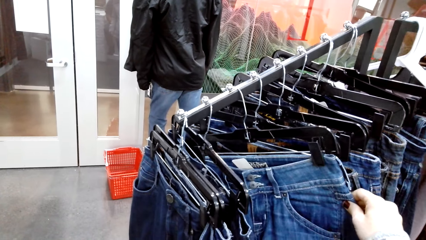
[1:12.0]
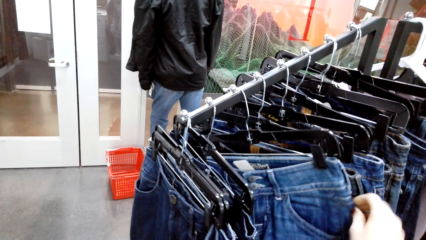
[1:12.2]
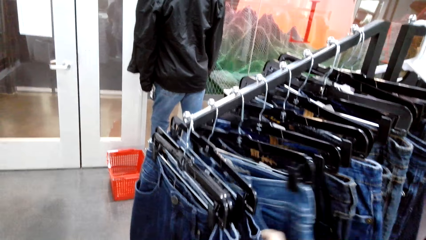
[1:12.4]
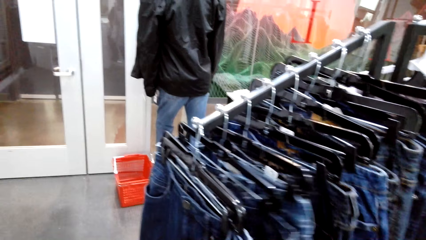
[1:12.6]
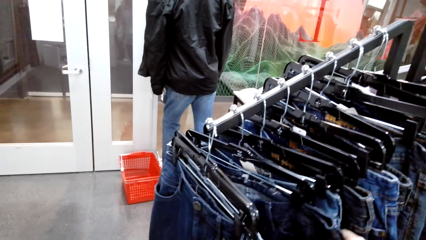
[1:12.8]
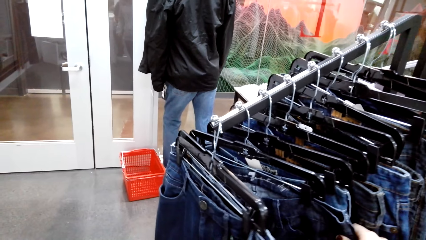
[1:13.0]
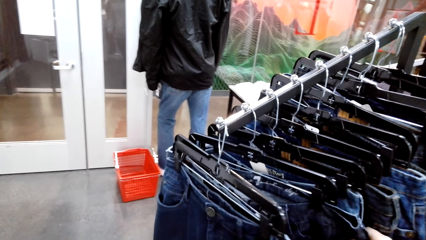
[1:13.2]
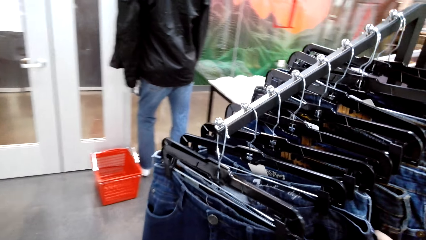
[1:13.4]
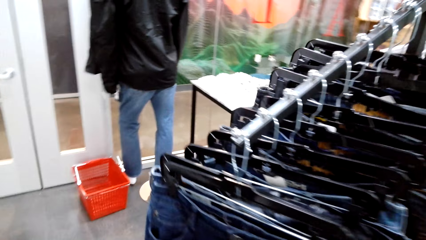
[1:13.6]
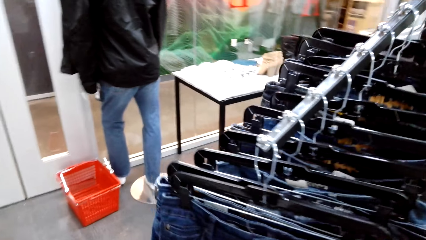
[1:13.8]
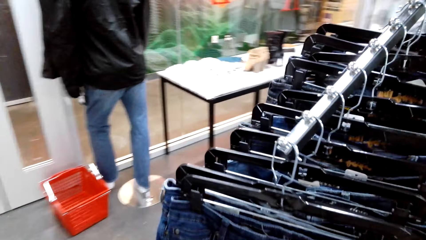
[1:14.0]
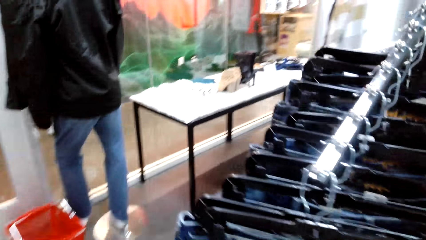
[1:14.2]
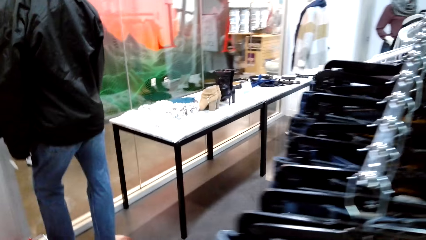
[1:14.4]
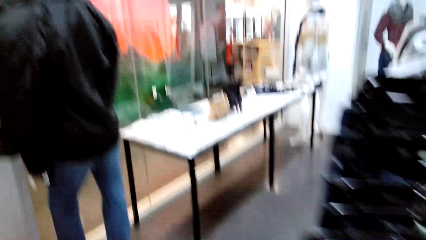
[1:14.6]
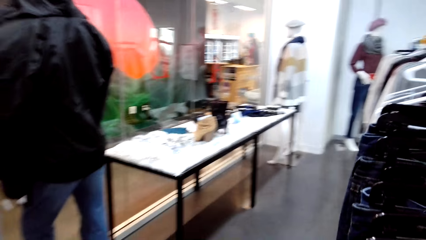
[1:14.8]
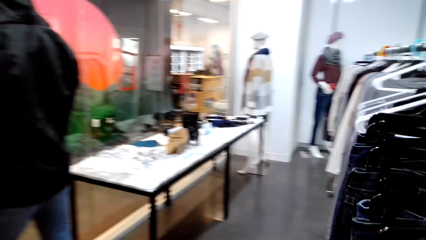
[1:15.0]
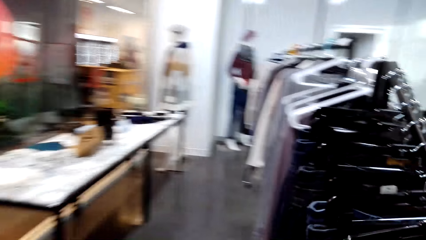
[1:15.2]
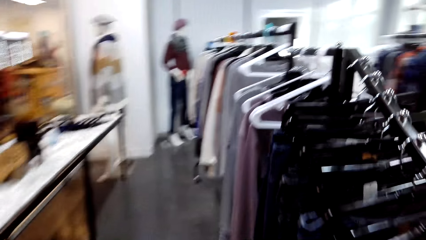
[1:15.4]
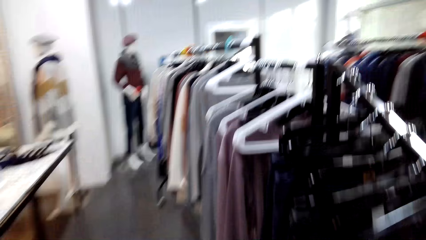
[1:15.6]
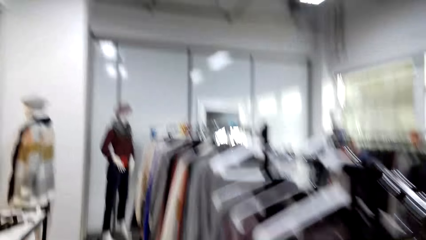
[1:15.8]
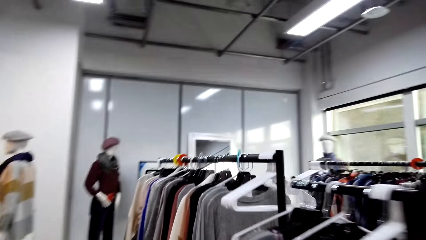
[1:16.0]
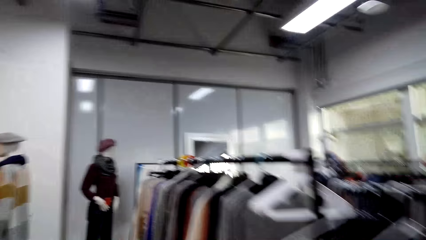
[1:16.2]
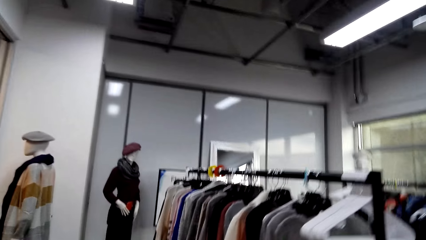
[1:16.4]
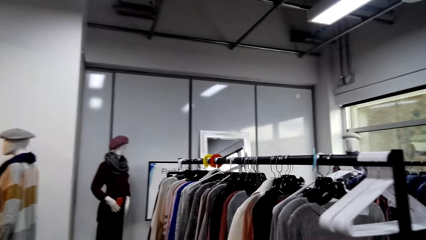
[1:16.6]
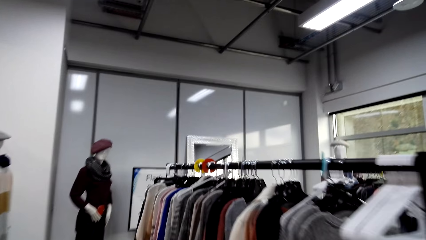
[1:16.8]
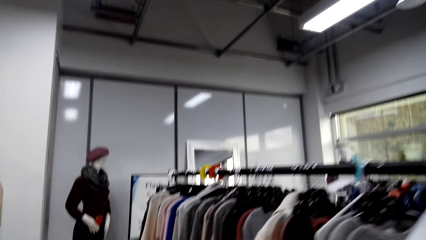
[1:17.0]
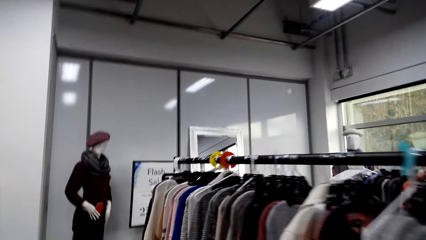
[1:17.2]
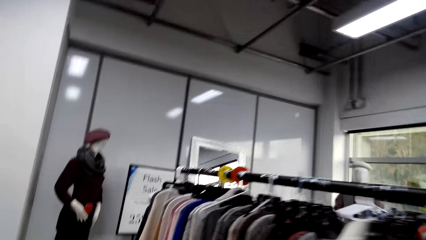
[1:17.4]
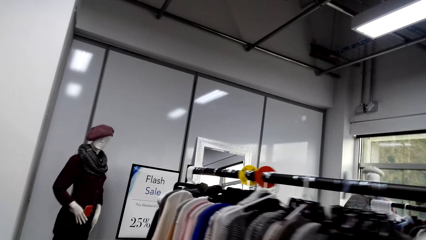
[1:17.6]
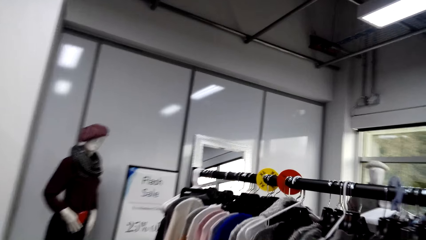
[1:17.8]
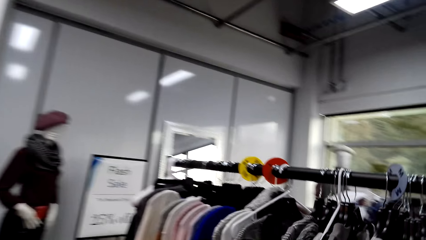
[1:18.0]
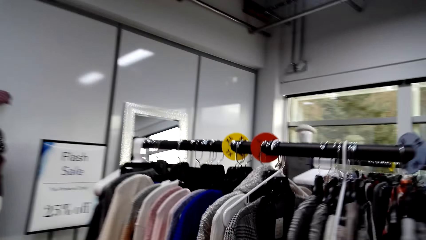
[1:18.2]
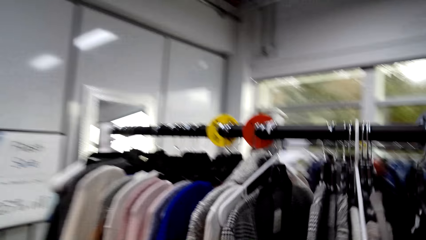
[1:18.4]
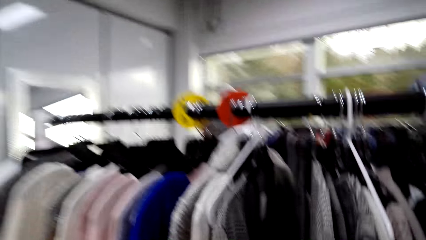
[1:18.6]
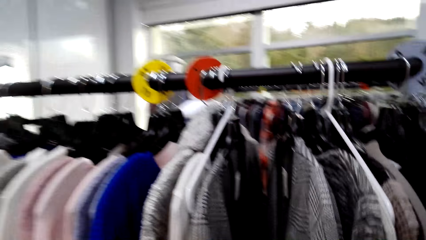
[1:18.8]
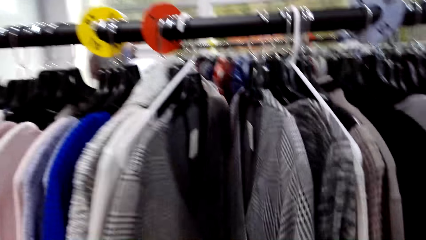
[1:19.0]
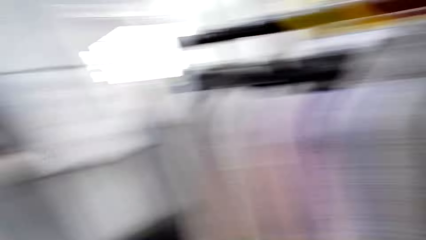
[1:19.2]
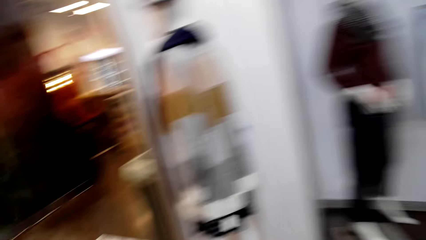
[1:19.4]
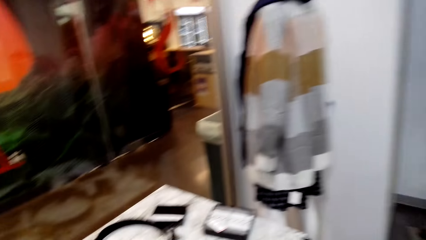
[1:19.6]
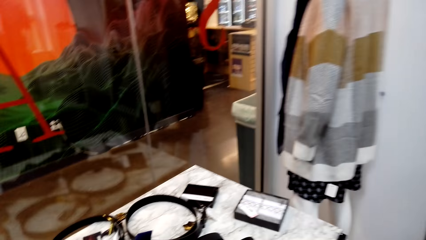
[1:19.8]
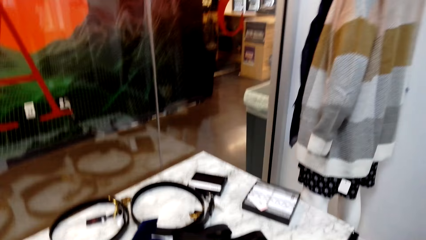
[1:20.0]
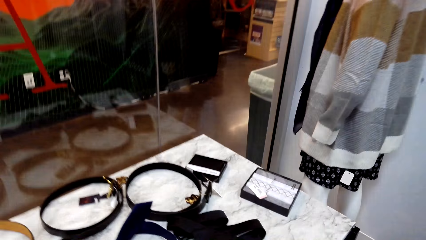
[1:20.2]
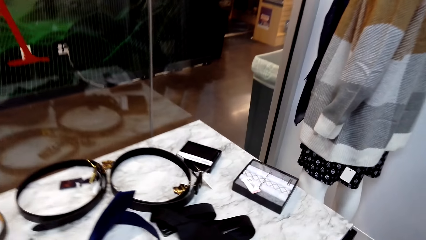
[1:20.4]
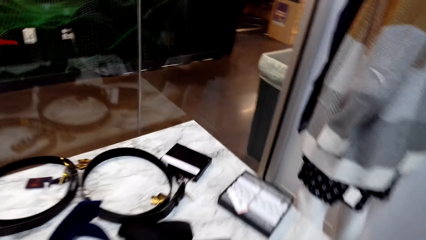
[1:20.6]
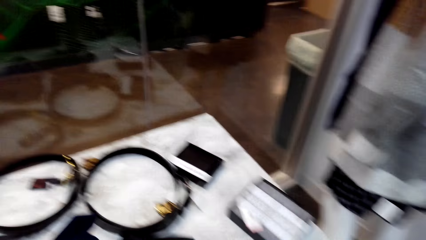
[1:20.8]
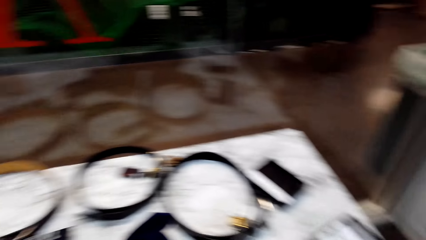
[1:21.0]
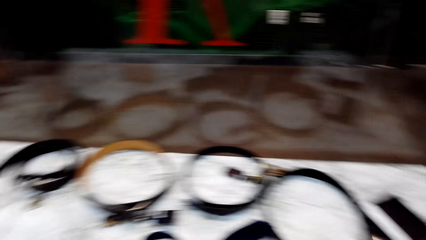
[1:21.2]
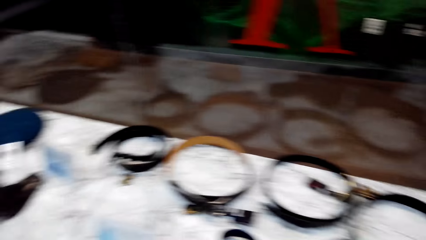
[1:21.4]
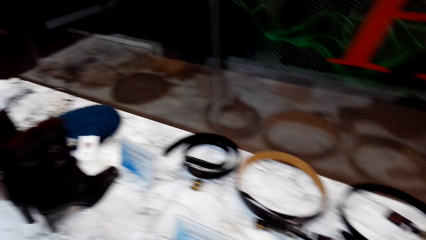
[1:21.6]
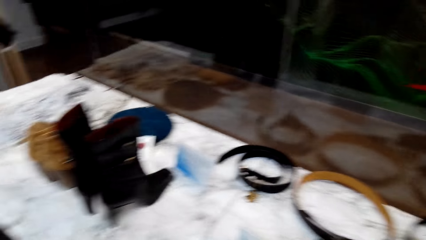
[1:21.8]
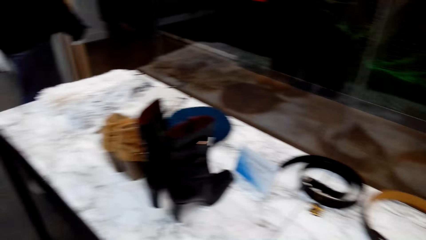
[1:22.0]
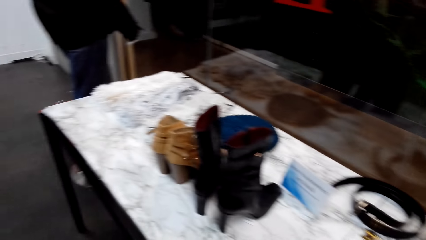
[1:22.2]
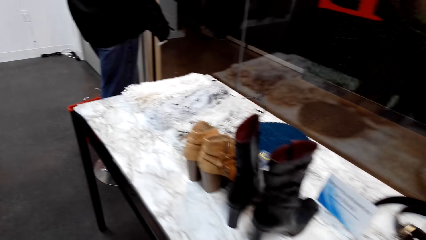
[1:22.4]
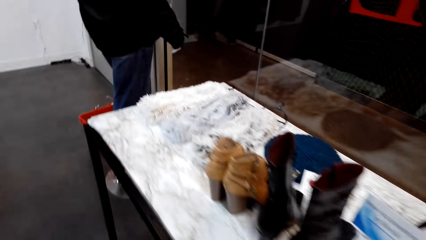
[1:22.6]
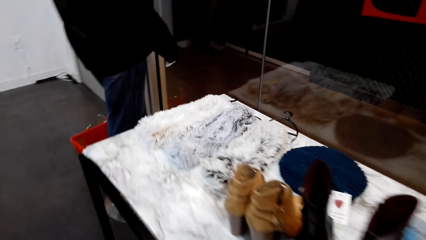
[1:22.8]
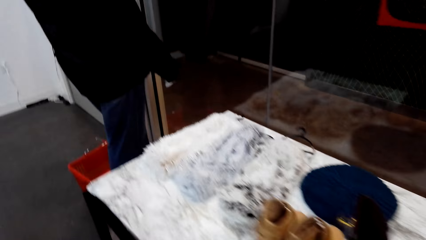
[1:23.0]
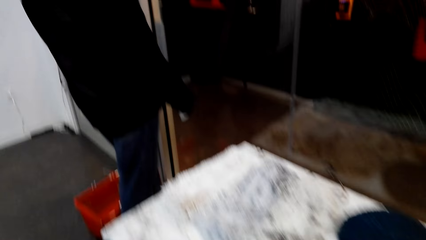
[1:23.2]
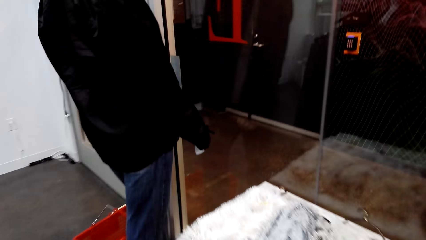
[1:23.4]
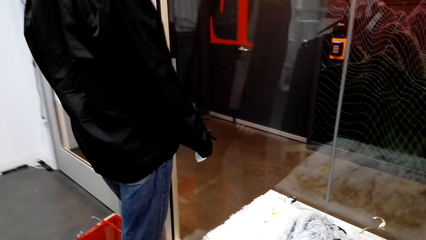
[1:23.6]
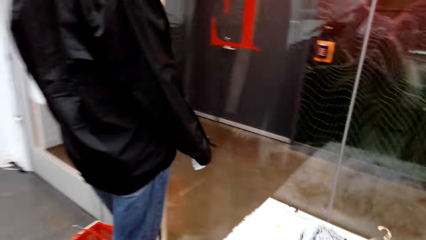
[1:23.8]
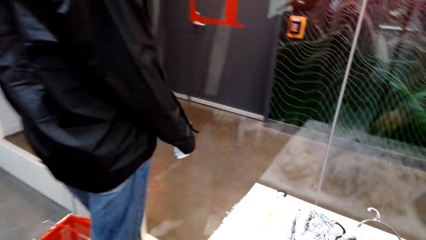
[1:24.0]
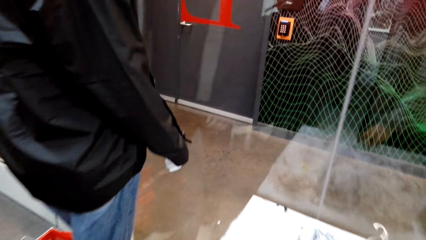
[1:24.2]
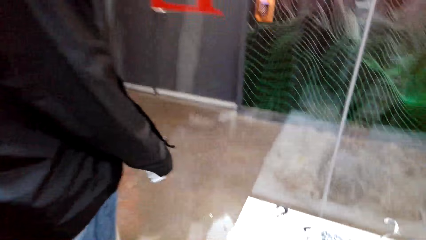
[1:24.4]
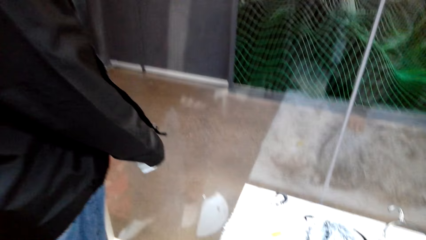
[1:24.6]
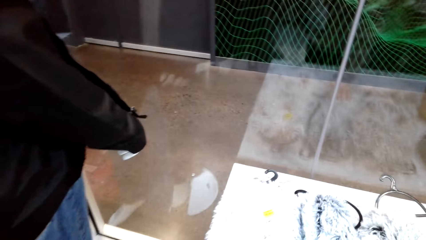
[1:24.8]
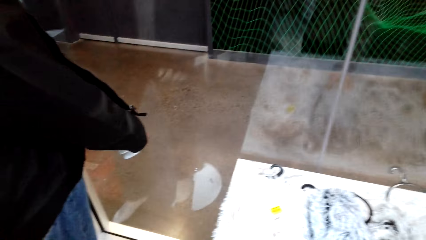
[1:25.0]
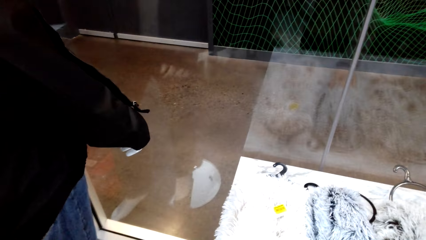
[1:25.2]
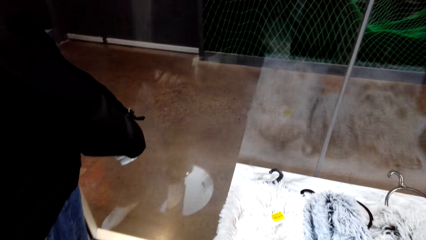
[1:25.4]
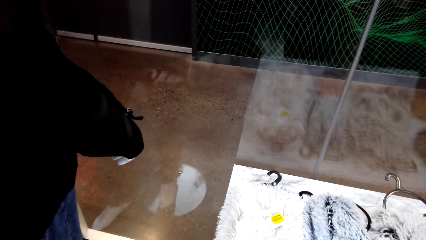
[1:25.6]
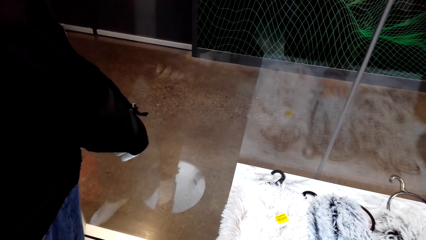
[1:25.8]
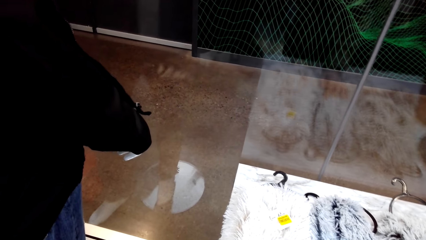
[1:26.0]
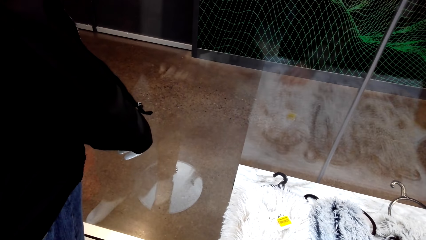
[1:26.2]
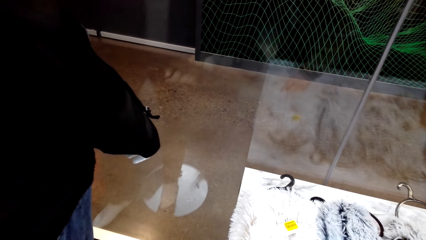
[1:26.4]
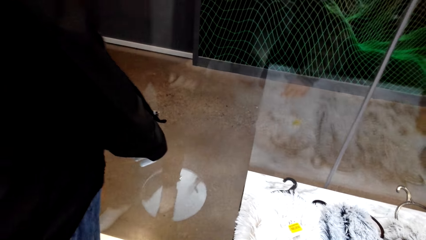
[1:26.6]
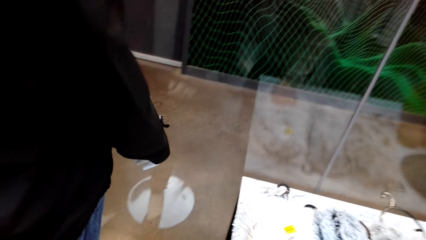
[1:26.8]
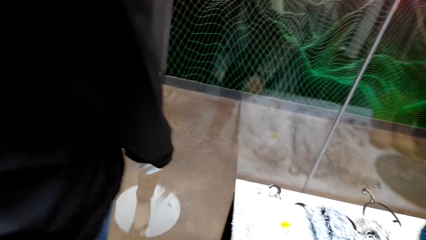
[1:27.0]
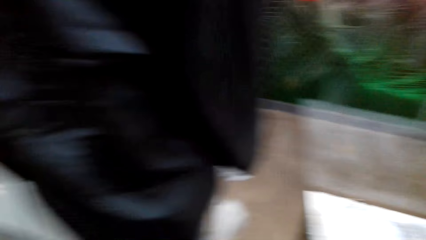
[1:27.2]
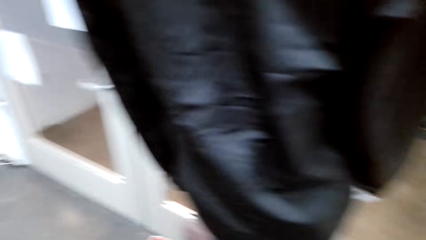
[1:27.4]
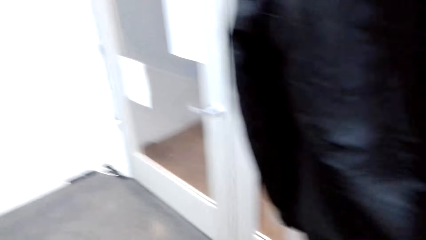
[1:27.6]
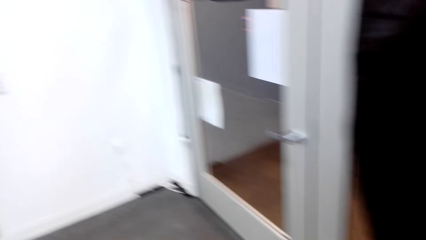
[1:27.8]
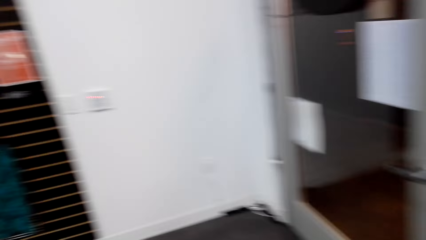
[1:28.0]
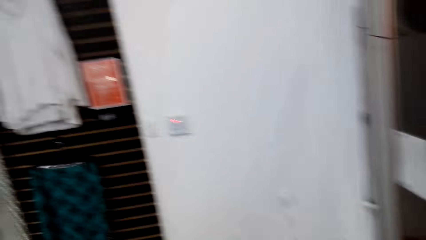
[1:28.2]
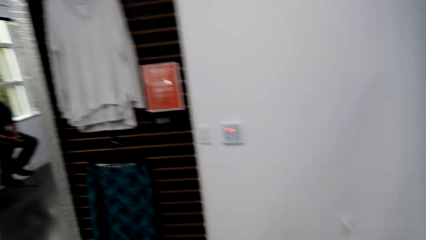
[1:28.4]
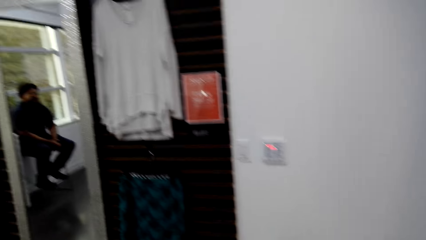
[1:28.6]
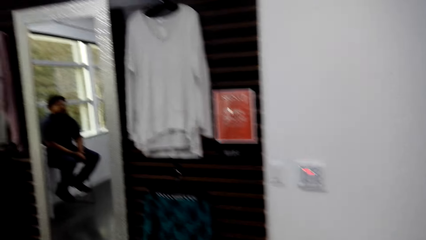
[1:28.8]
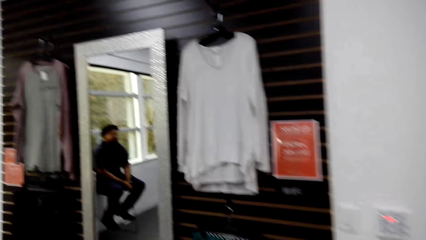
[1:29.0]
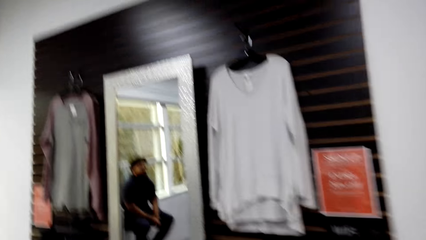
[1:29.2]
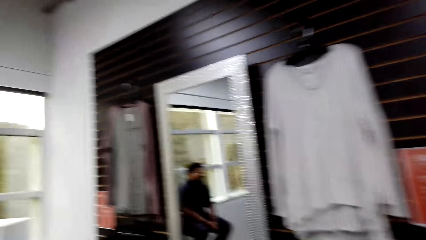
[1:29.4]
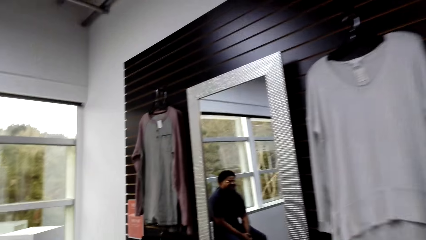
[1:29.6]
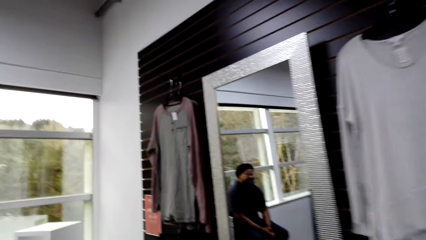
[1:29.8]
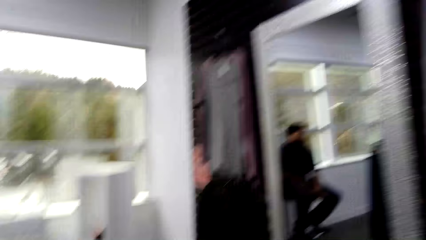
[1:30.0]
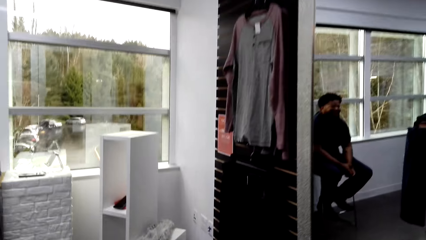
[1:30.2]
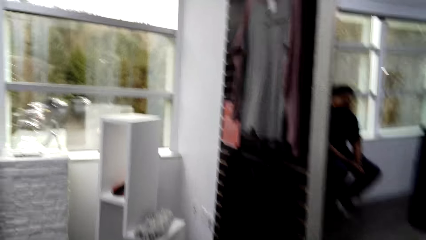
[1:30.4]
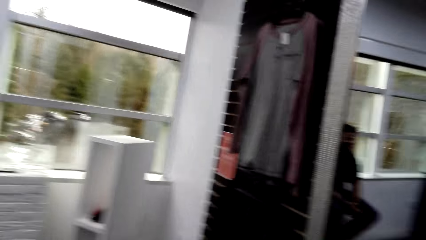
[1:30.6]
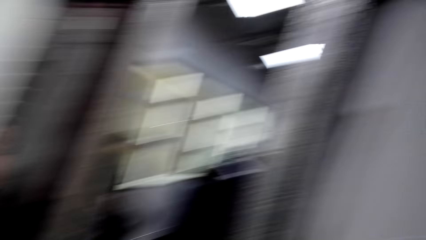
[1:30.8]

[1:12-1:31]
The camera wearer walks in the shop. They walk in the room. They stare at the belt. They touch the scarf with the right hand. They walk in the shop.
